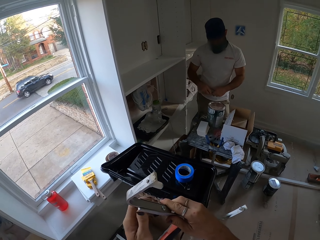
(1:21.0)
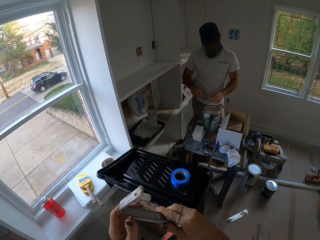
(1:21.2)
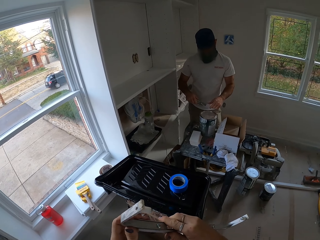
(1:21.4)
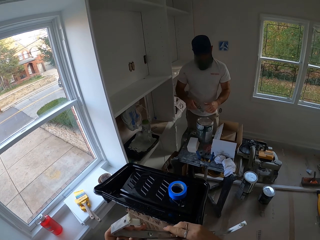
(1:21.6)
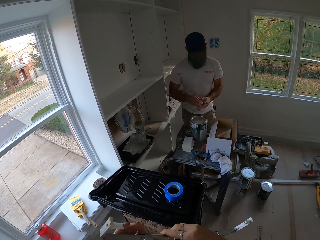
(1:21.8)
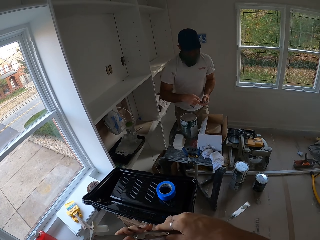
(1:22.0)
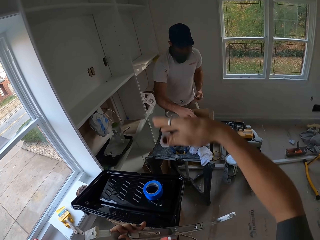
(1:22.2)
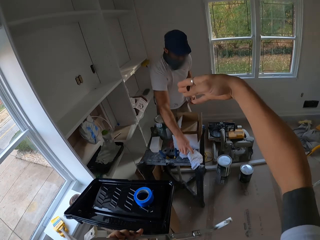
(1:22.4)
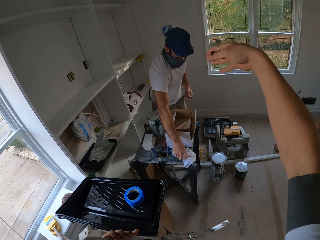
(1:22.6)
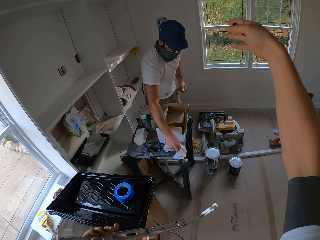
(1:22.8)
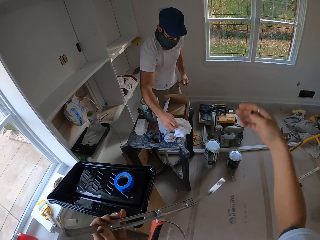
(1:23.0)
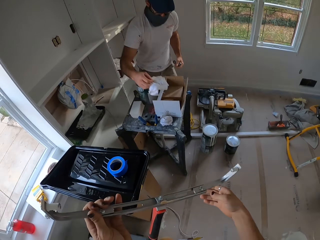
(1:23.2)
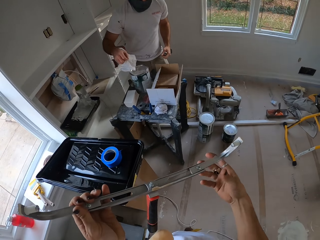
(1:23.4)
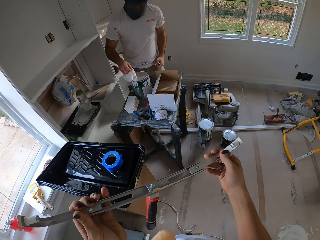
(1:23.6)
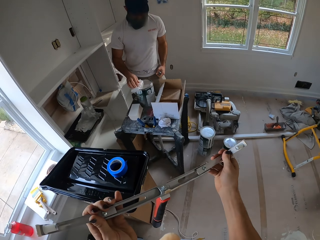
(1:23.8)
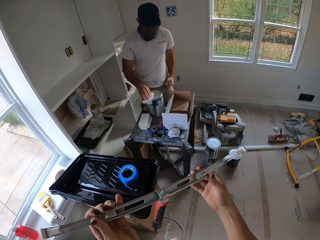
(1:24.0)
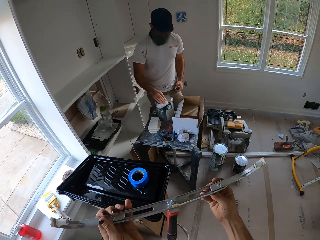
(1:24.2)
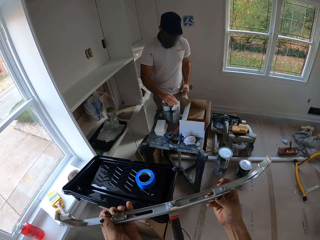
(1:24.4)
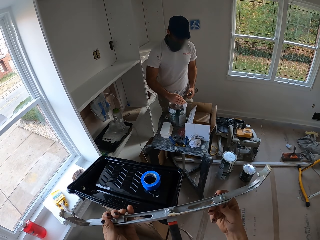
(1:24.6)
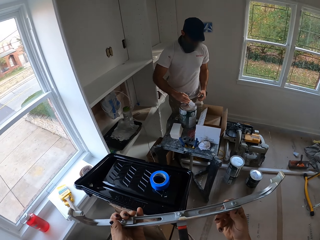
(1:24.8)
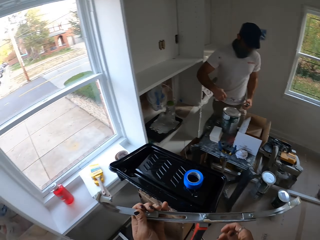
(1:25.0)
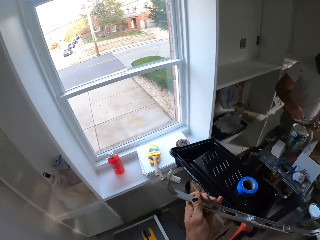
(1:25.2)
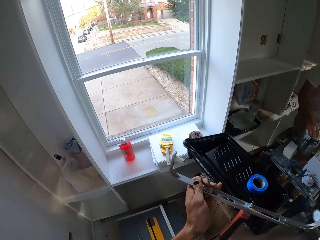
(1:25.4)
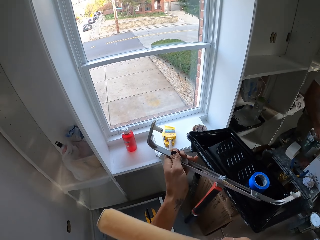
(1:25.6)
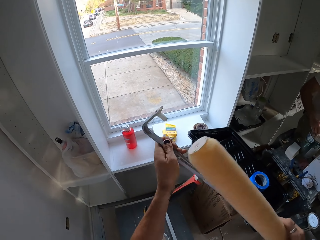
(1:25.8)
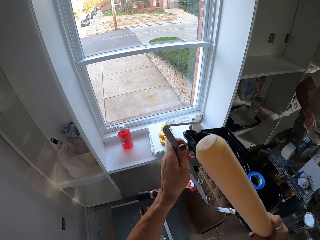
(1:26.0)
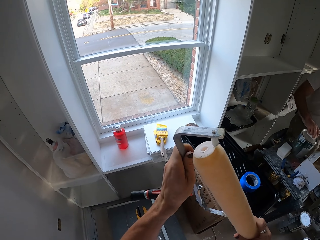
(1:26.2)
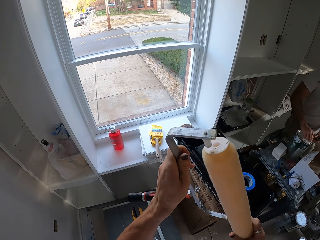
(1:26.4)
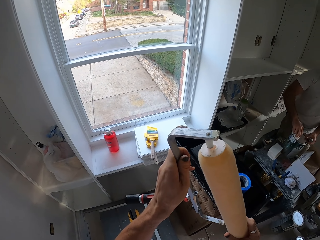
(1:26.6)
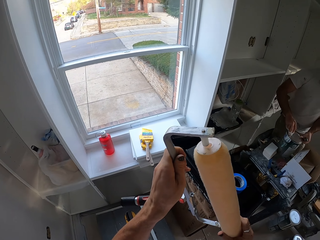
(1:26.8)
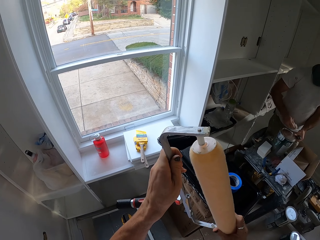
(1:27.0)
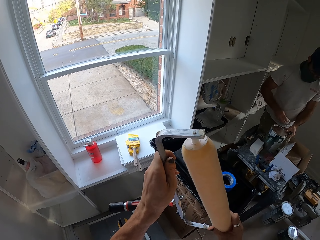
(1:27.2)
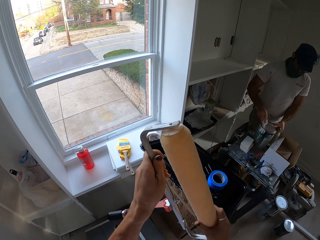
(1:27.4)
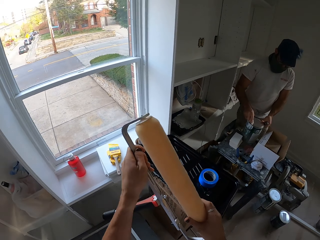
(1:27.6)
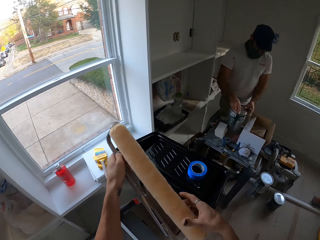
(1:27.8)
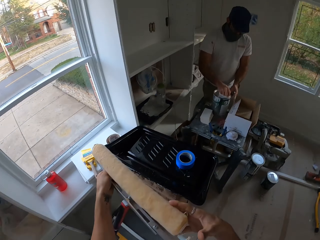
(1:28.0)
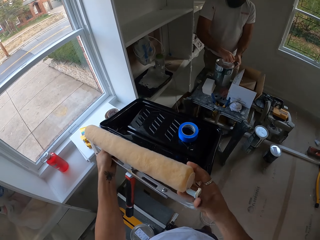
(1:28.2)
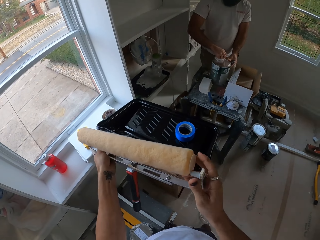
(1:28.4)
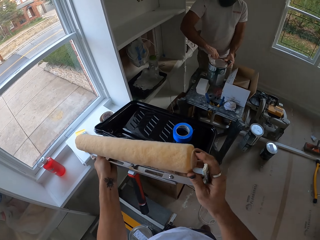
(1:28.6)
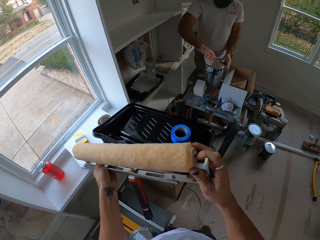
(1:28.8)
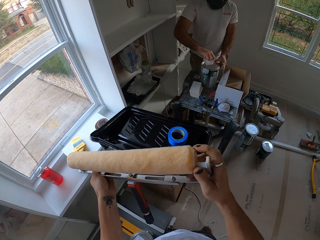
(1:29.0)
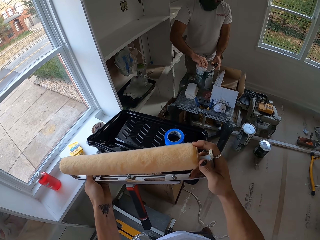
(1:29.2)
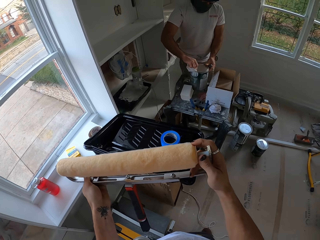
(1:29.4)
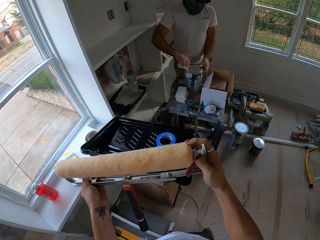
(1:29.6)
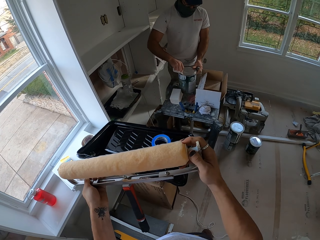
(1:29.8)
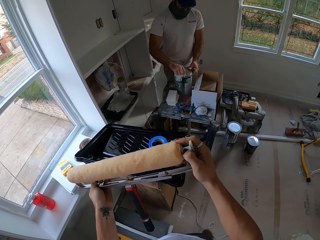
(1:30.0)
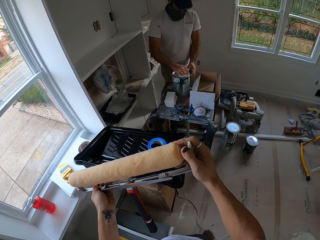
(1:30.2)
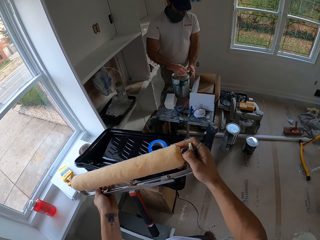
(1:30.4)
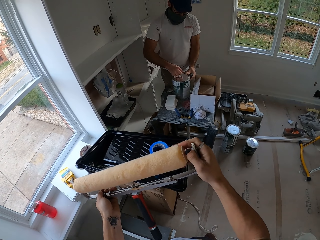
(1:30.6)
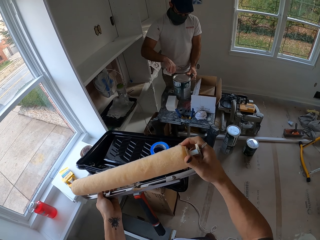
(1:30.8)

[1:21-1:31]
A man picks up a tissue or hand cloth on the table. The camera wearer moves his hand. He pulls something. The man wipes the paint can with the tissue. The camera wearer fixes the roller on the handle.

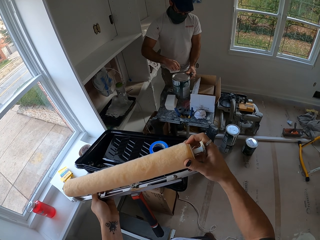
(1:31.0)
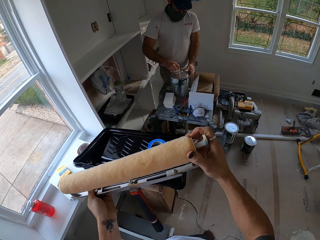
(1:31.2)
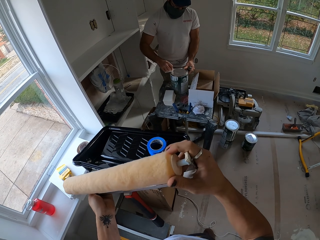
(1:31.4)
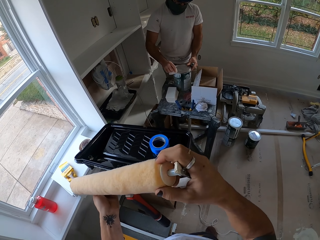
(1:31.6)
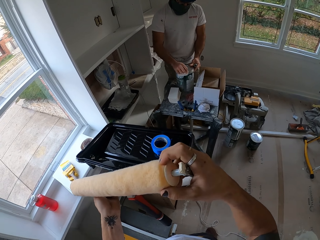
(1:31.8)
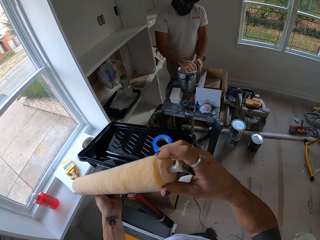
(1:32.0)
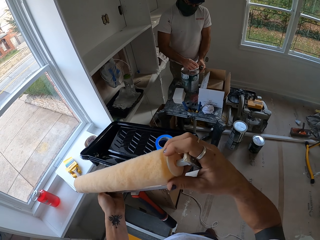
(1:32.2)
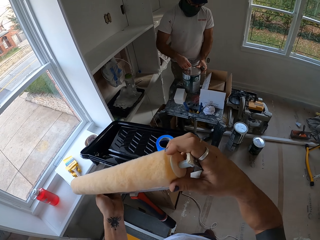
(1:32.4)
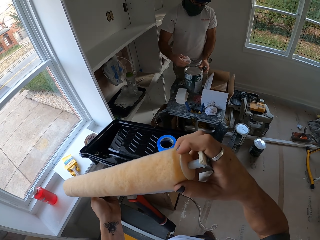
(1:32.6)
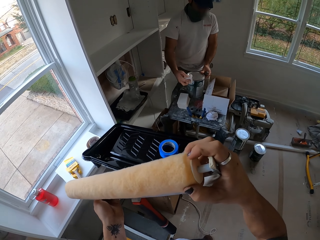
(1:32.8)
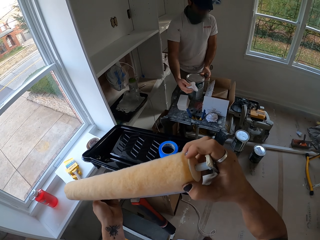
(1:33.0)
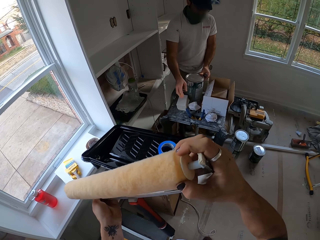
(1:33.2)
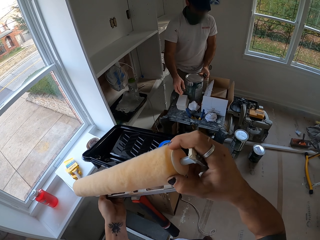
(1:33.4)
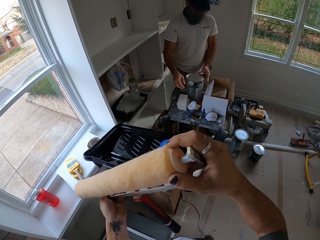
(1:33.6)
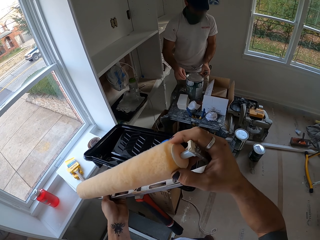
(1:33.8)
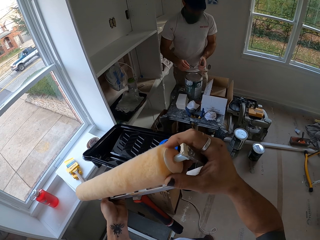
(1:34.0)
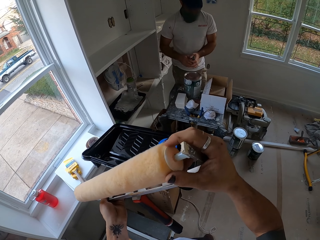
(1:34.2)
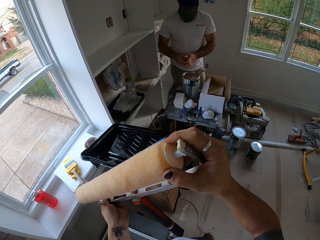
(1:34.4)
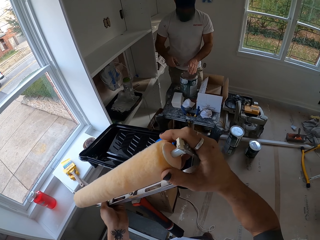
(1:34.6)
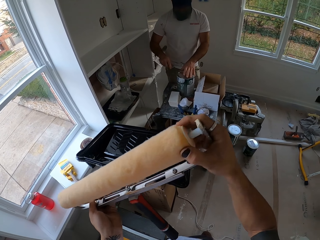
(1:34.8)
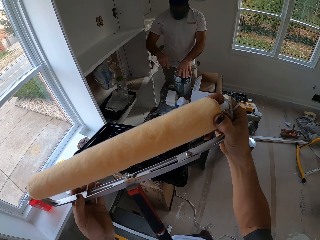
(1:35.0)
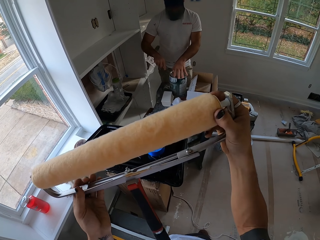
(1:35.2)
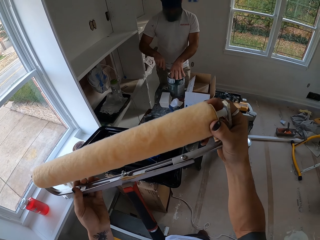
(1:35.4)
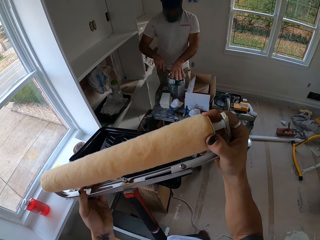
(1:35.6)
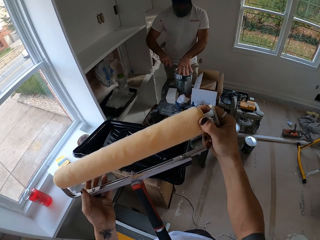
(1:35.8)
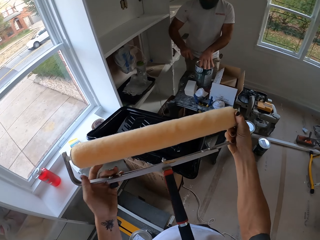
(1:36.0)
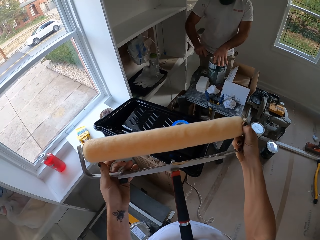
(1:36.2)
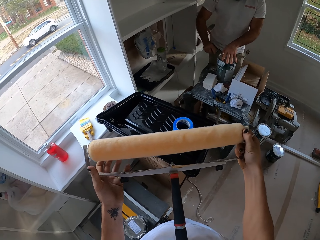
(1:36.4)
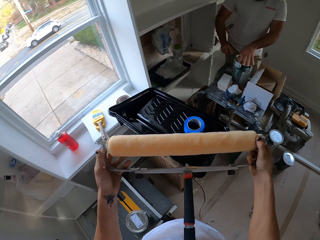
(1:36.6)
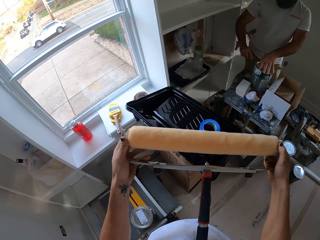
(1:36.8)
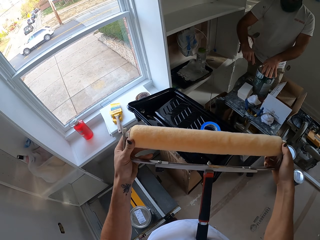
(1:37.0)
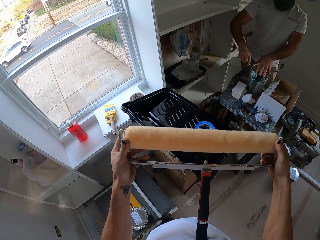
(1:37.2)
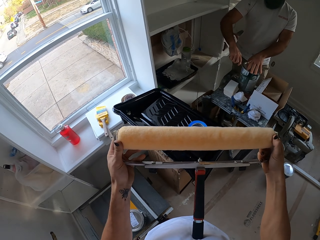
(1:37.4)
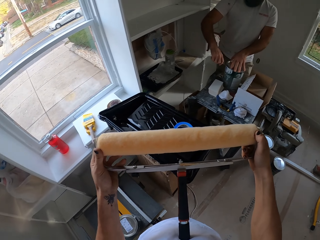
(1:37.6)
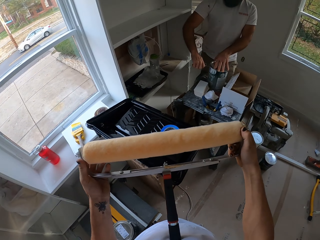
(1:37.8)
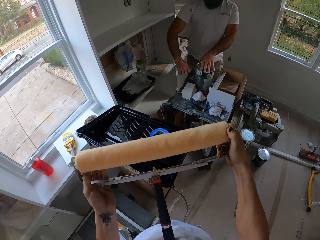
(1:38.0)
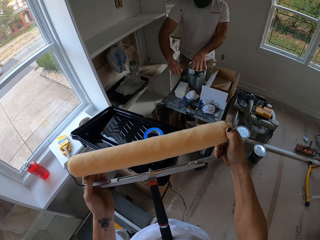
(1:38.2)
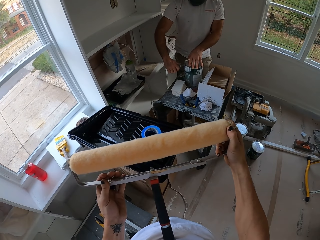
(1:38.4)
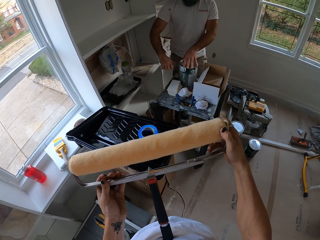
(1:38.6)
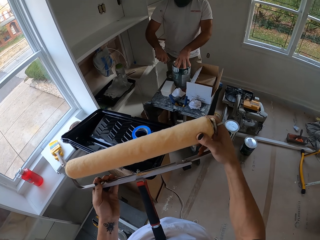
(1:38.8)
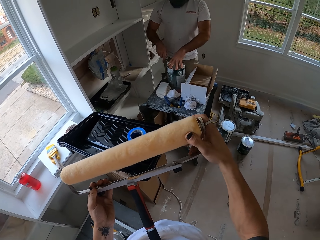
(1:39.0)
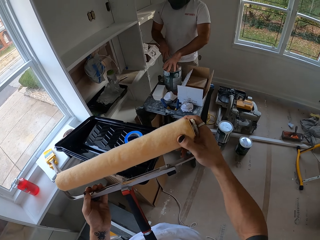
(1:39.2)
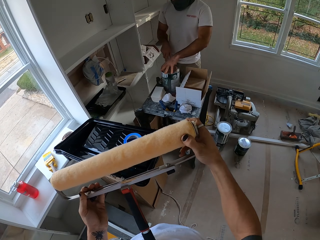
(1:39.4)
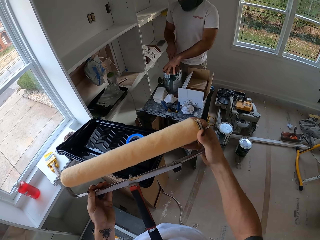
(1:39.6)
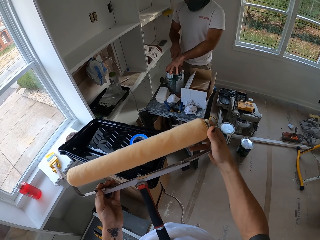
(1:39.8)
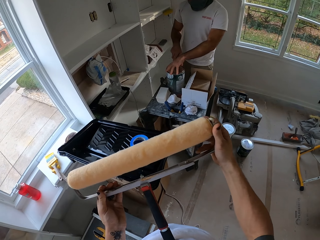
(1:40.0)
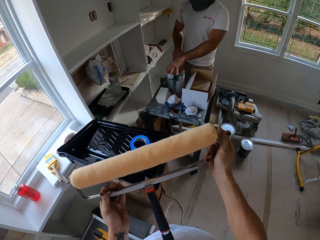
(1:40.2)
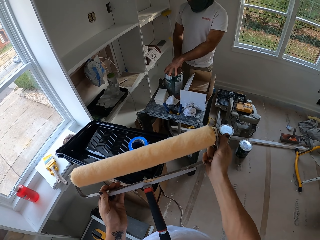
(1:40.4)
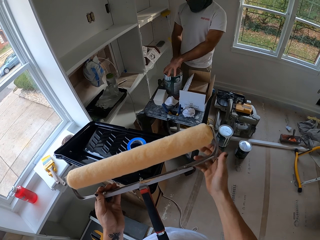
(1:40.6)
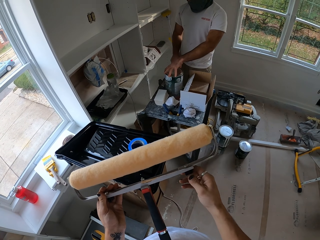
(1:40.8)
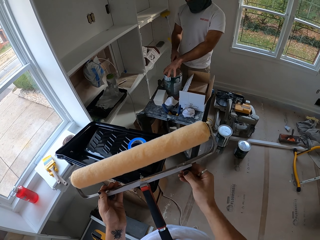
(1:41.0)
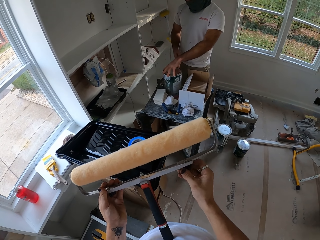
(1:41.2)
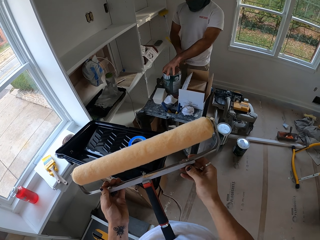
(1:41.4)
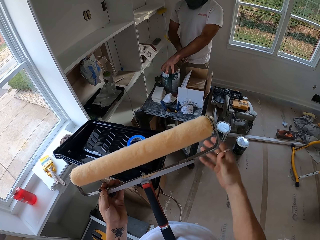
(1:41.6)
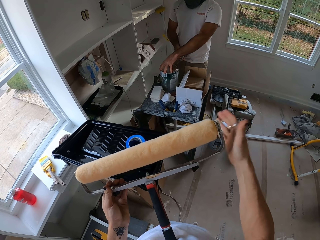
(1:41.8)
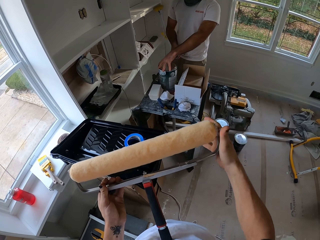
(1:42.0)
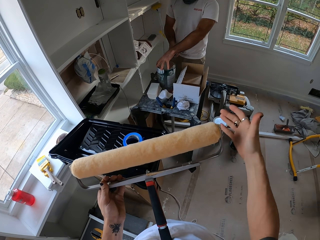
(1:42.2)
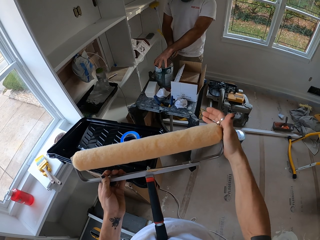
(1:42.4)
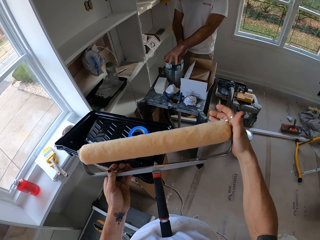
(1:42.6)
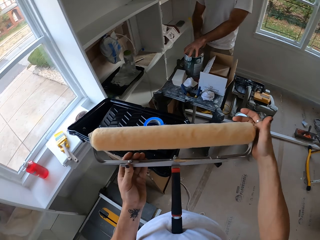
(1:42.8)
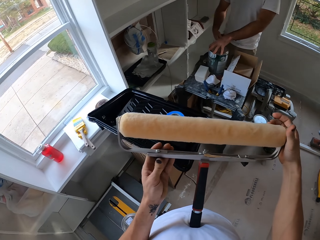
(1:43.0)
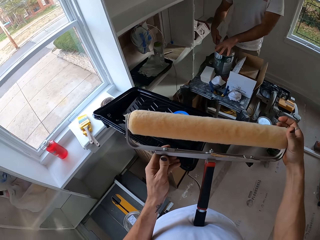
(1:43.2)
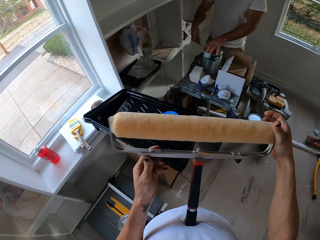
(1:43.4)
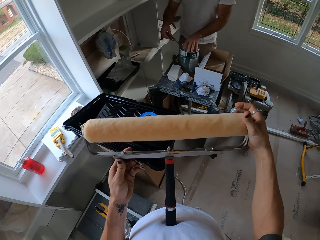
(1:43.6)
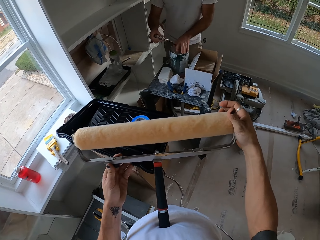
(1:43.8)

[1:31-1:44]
A man throws the tissue on the table. The man opens the paint can. The camera wearer fixes the roller to the holder.
